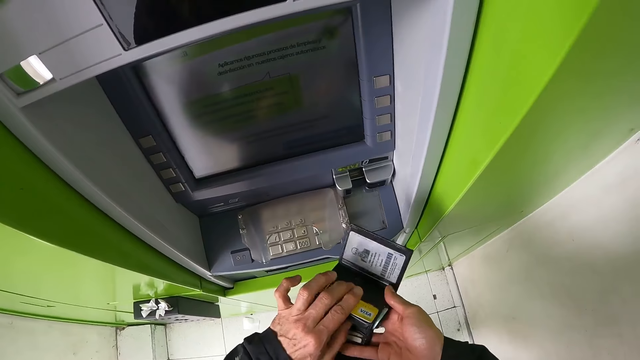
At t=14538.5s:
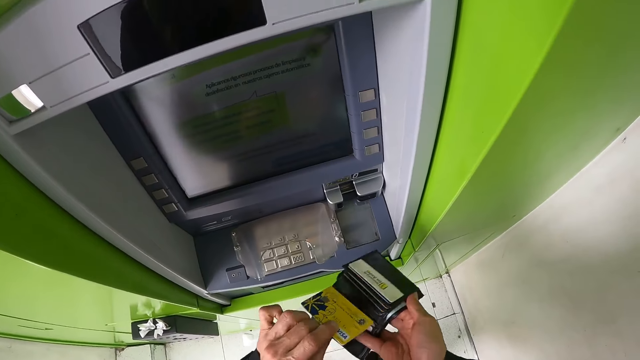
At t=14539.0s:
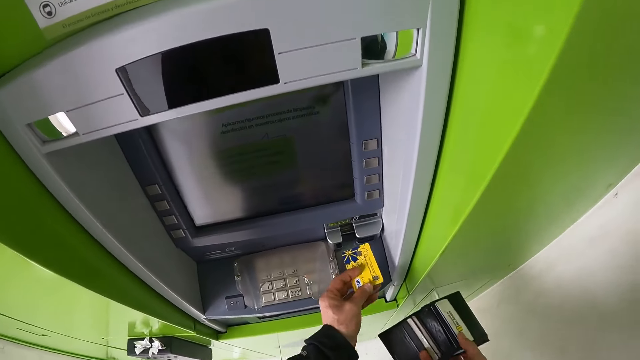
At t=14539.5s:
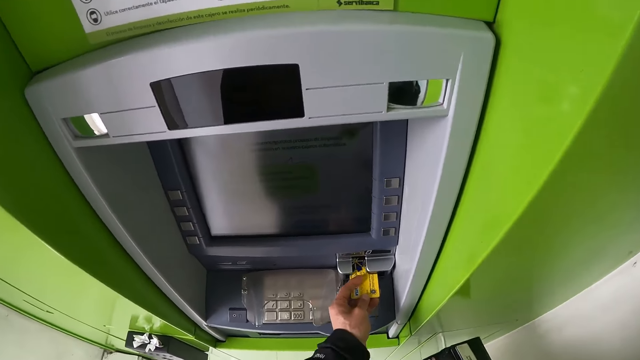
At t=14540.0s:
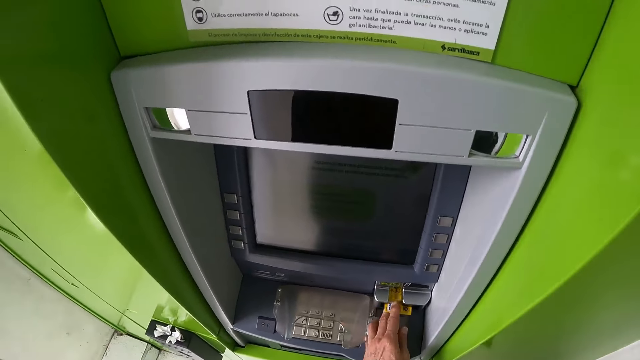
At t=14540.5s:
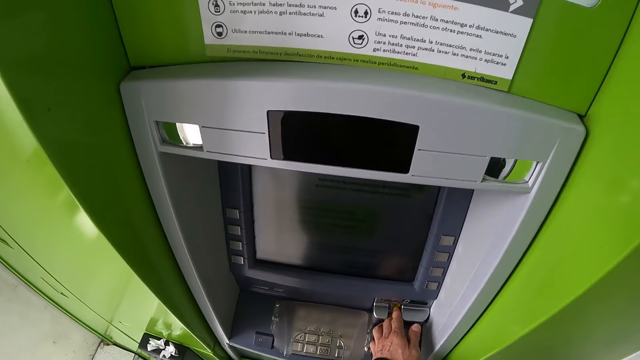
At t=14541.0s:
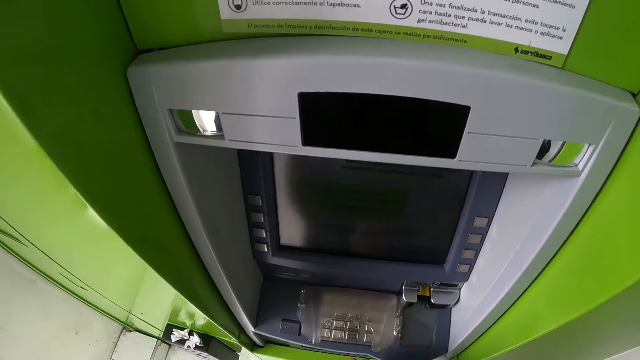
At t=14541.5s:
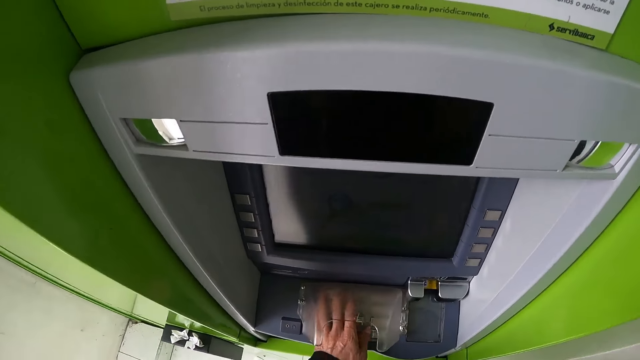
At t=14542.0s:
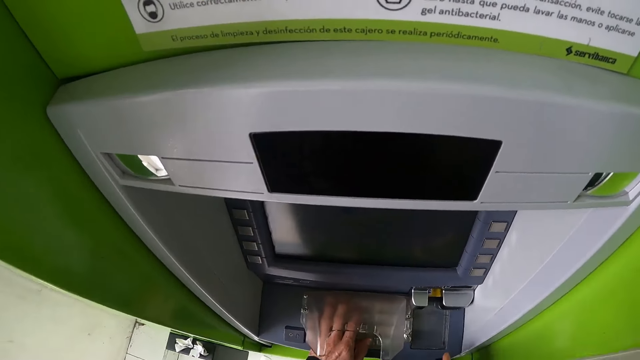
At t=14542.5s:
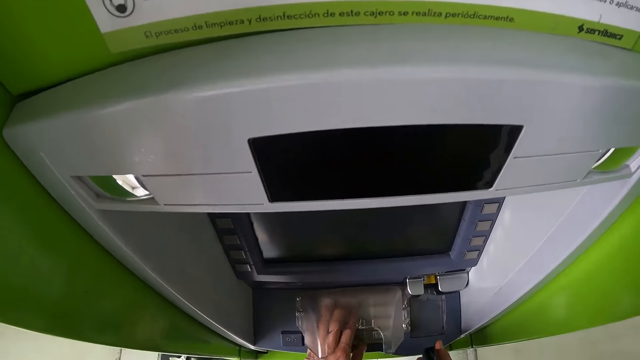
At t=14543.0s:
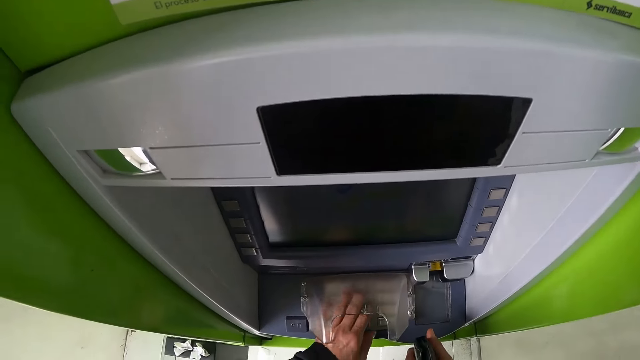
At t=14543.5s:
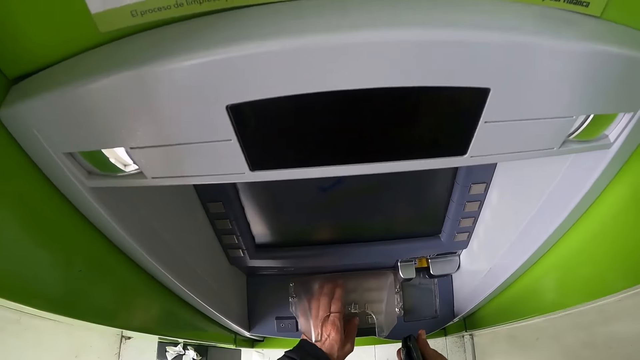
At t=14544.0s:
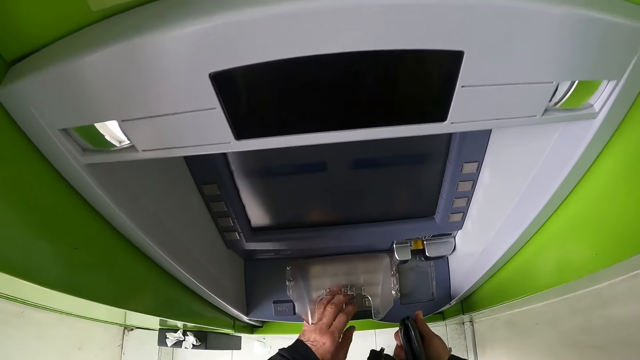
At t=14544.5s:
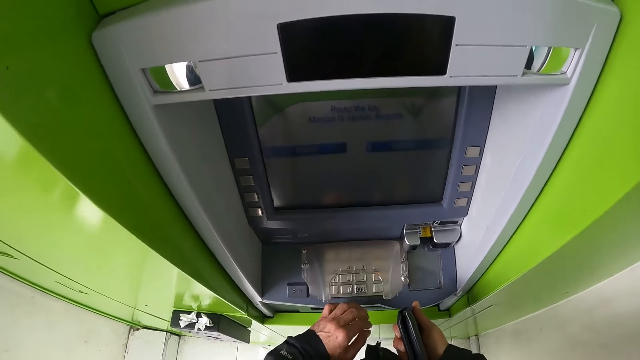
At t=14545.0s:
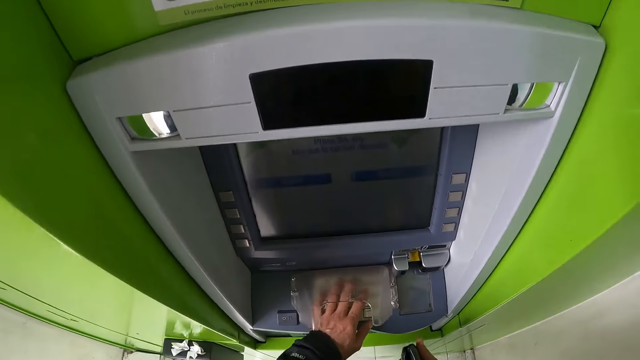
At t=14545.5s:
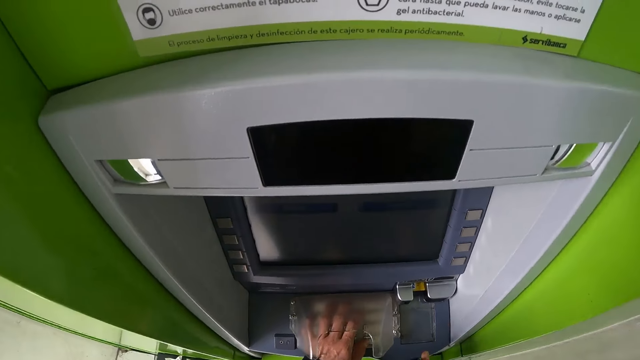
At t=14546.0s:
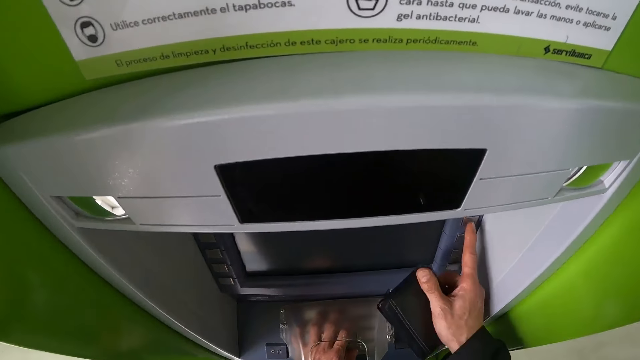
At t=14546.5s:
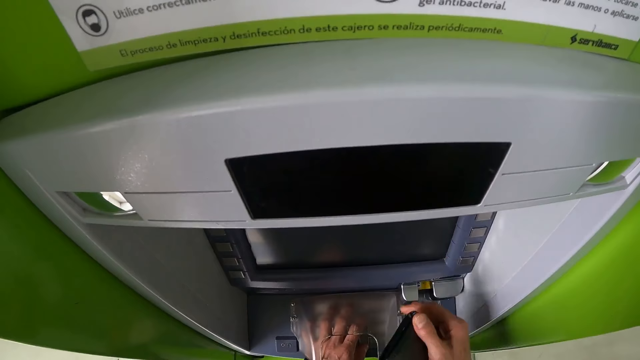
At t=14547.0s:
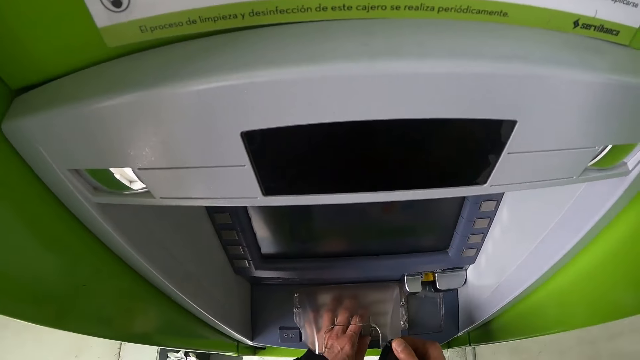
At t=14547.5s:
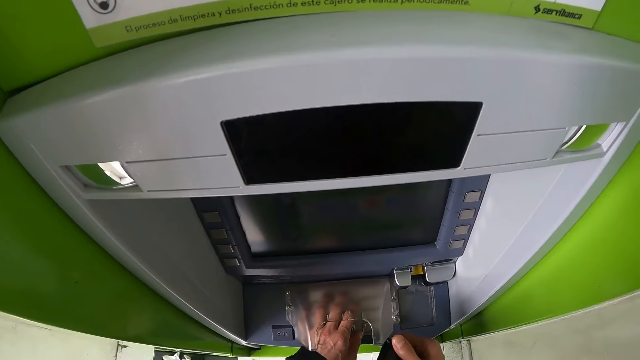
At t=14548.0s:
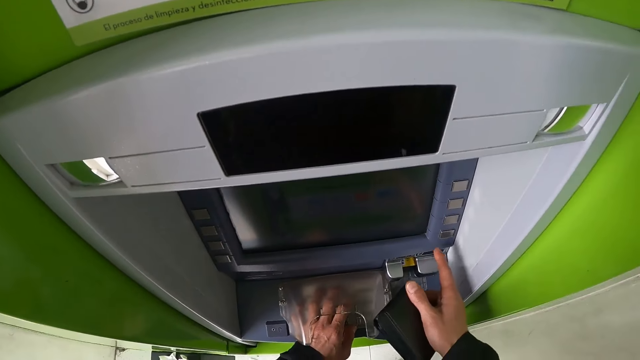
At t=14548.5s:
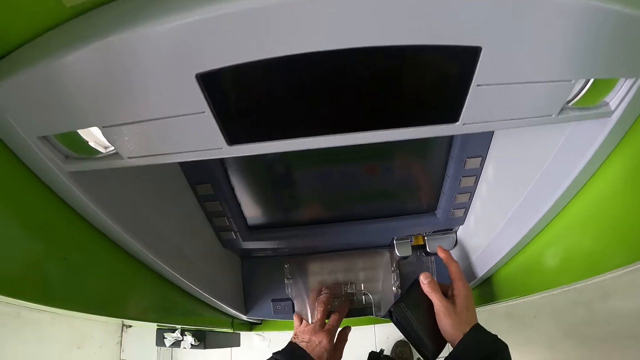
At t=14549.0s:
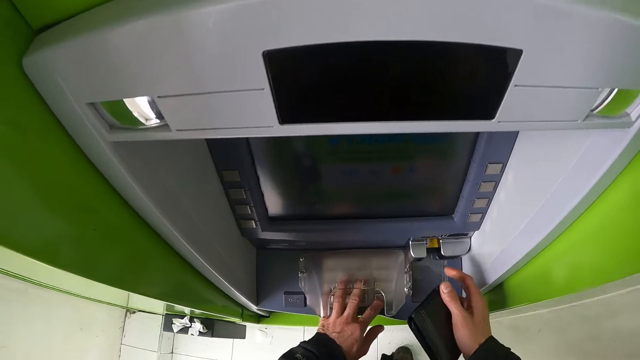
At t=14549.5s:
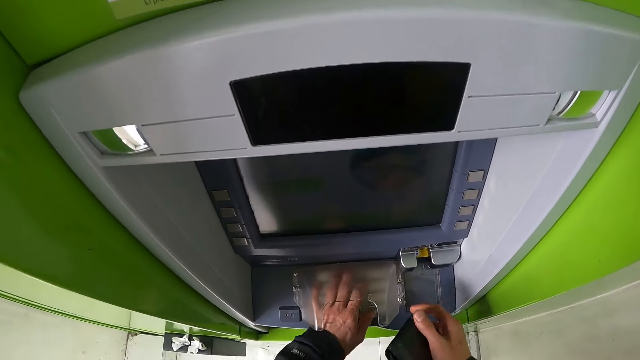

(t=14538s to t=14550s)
The camera wearer takes a credit card from the wallet with his right hand. He puts the credit card inside an ATM machine. He presses some buttons on the ATM machine with his left hand.

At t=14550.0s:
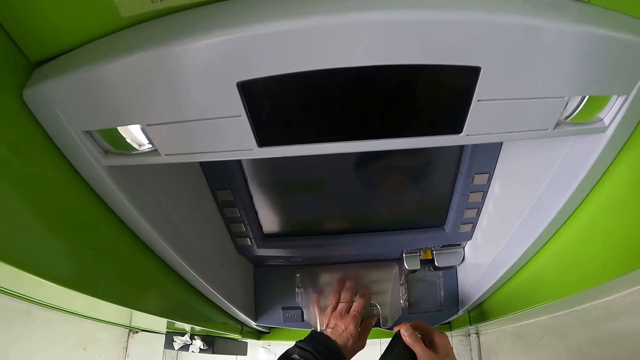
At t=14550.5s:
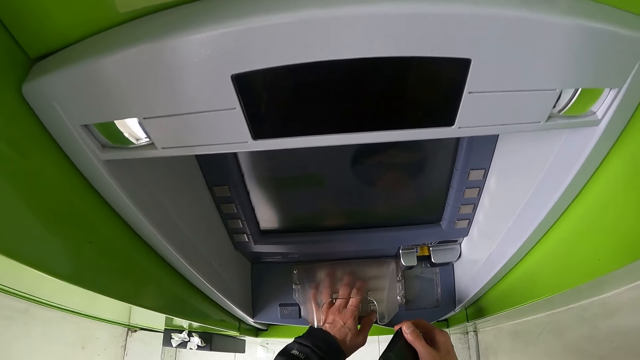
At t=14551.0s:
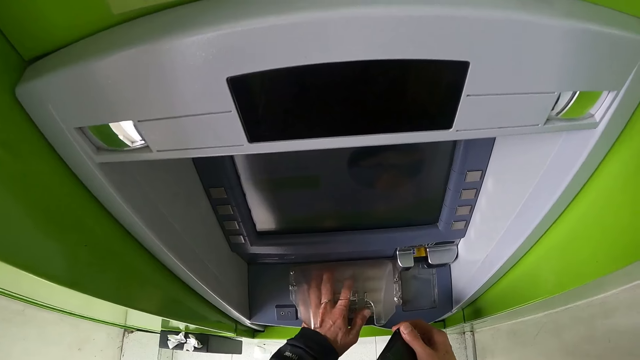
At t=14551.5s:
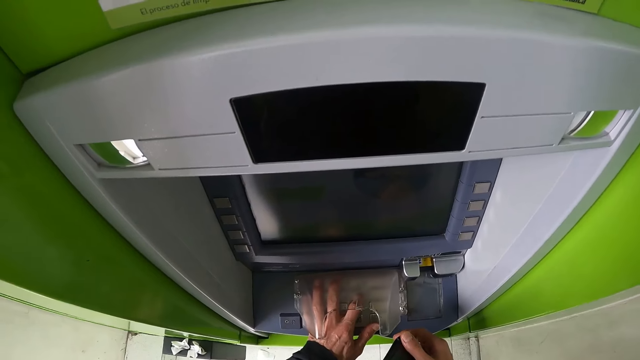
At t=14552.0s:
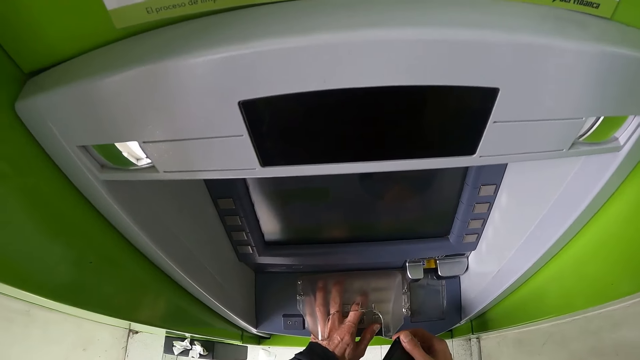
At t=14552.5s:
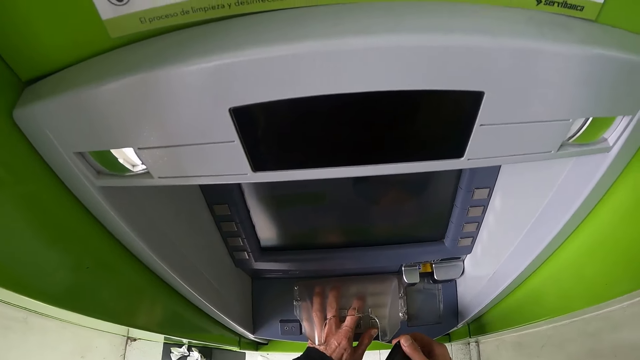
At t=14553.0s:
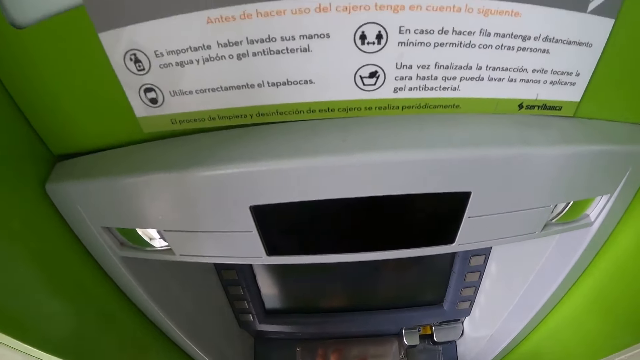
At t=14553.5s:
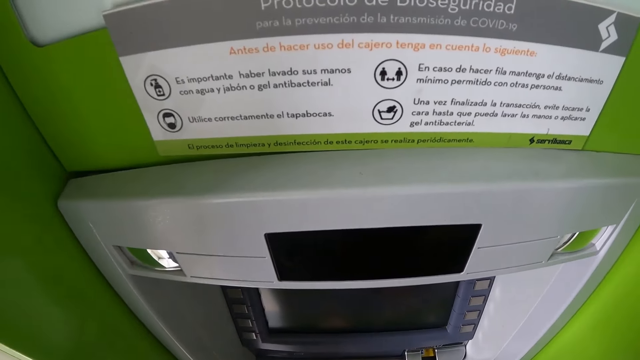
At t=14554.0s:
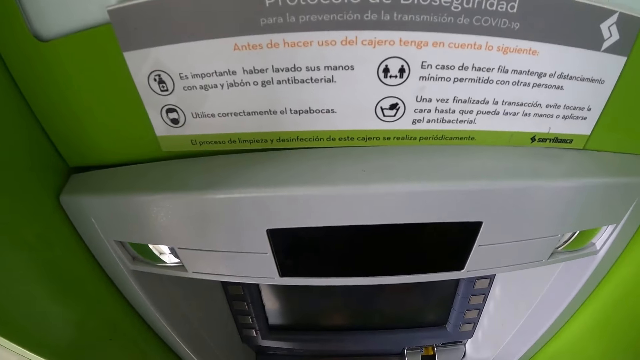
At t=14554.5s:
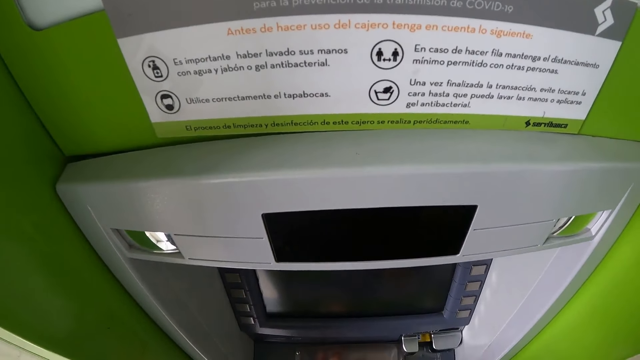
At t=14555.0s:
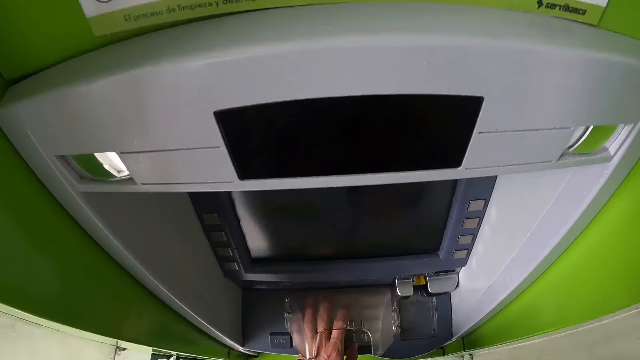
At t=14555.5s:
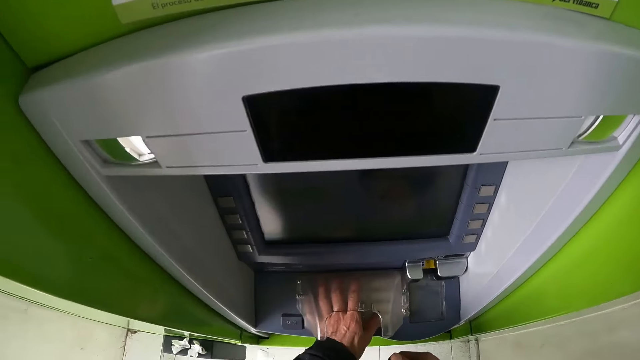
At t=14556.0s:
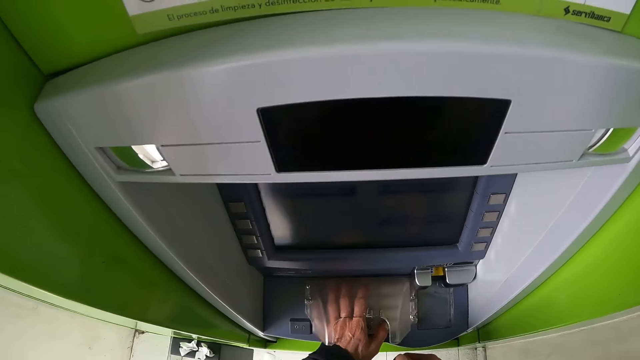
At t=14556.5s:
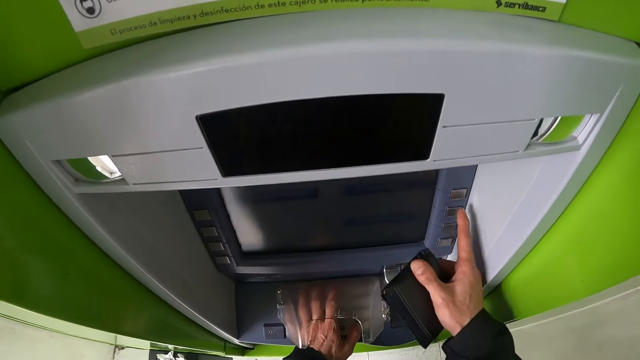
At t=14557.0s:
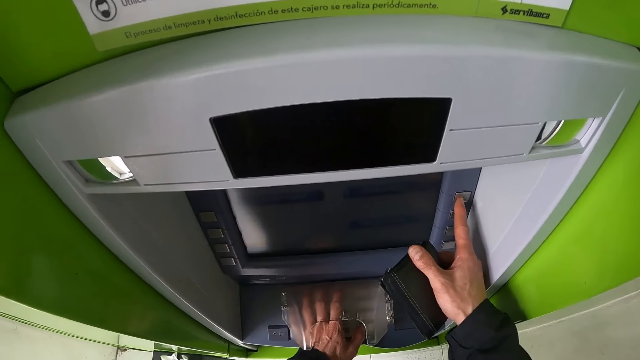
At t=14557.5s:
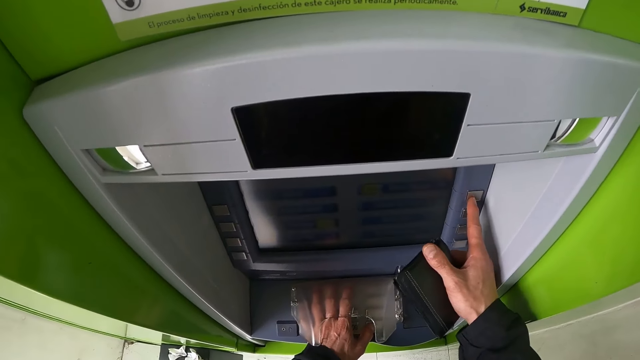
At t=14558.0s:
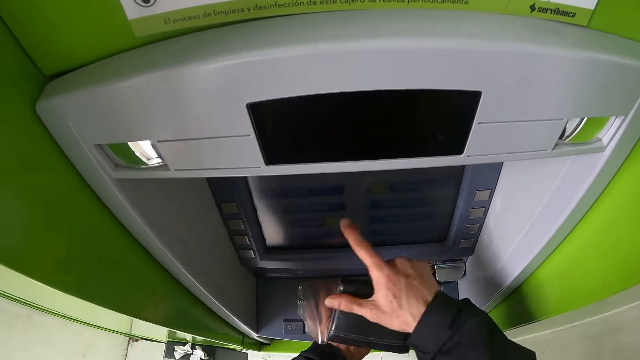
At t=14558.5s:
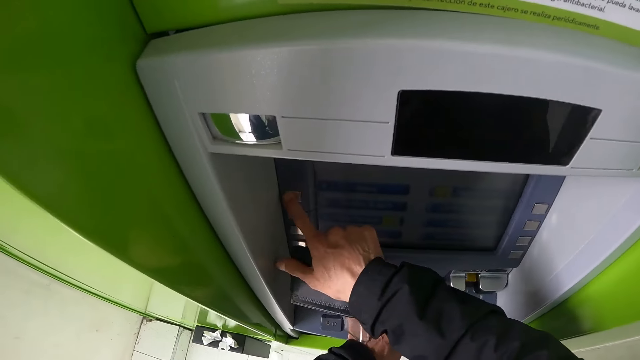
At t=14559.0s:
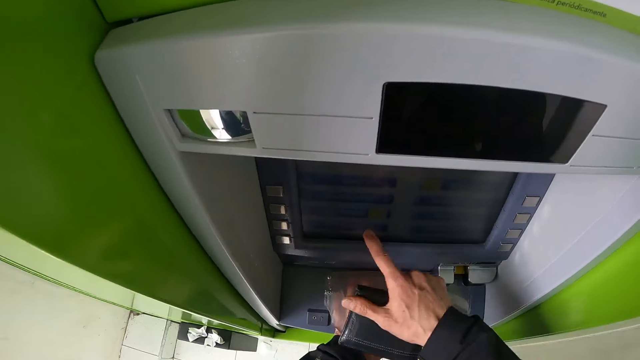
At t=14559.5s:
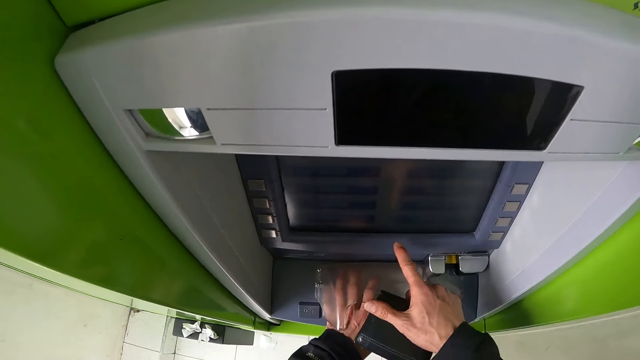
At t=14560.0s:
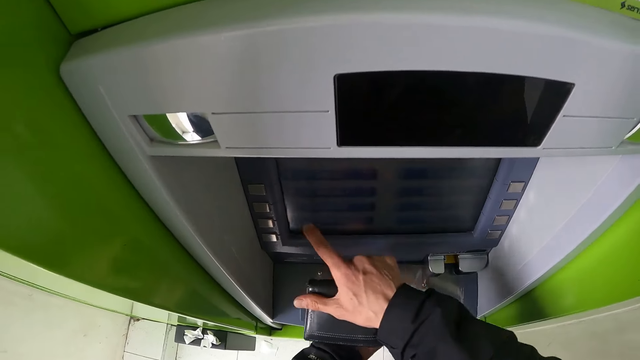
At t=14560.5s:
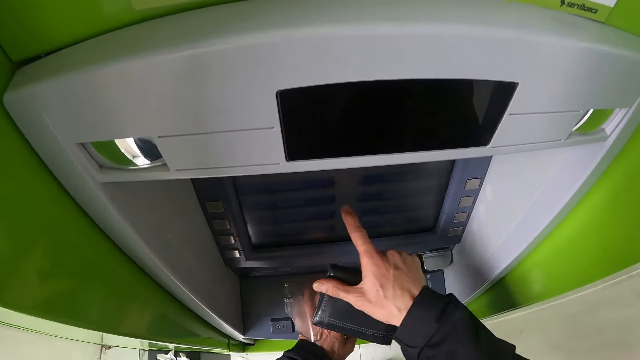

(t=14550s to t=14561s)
The camera wearer looks around. They press the buttons.
